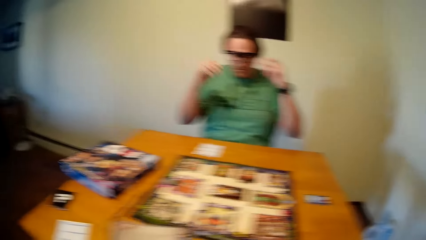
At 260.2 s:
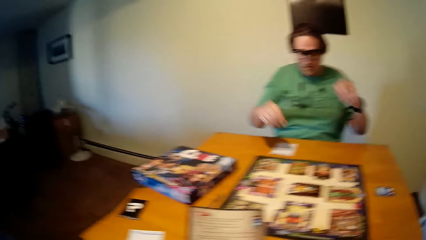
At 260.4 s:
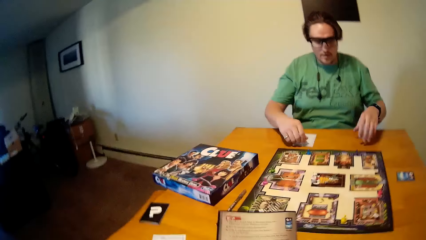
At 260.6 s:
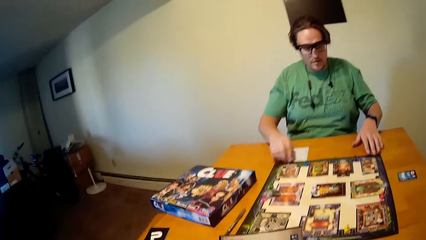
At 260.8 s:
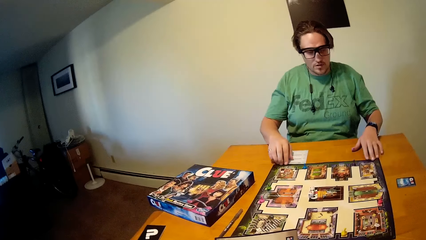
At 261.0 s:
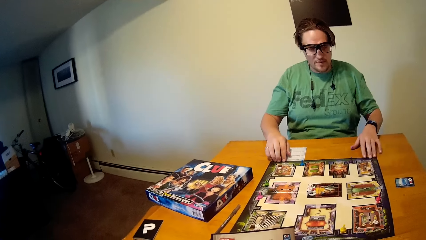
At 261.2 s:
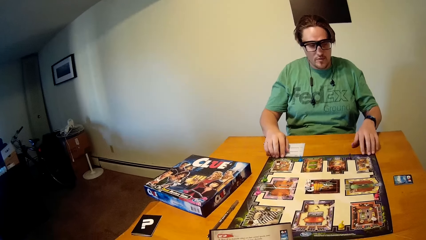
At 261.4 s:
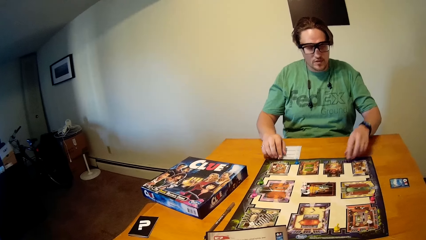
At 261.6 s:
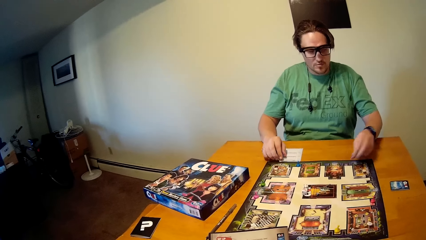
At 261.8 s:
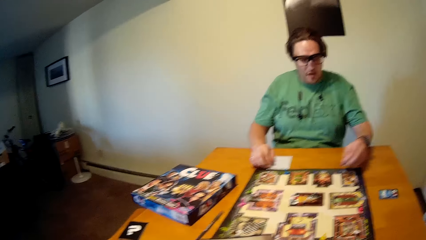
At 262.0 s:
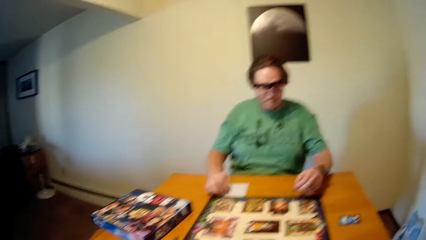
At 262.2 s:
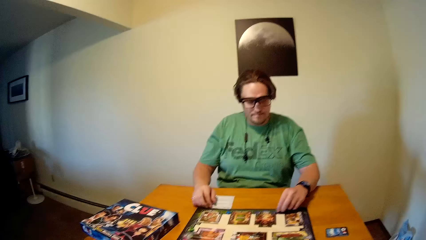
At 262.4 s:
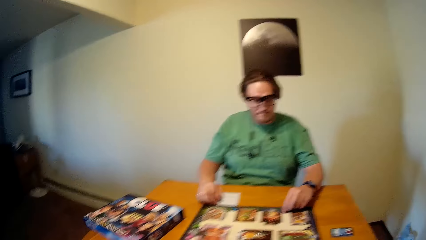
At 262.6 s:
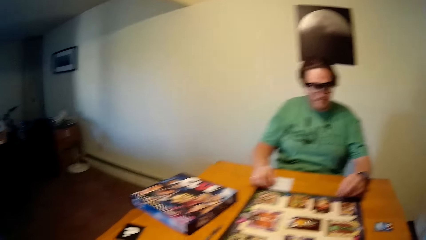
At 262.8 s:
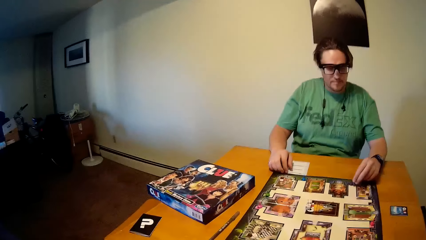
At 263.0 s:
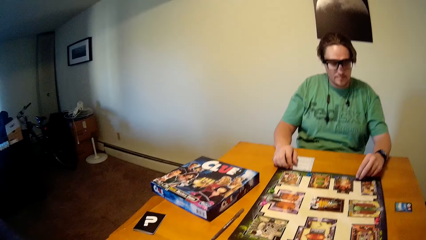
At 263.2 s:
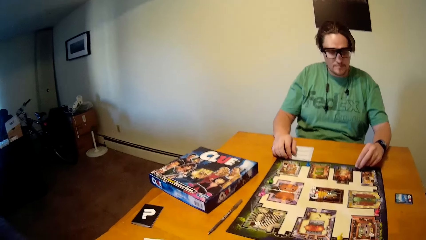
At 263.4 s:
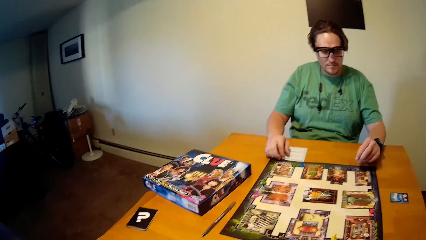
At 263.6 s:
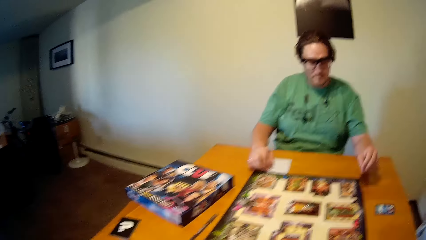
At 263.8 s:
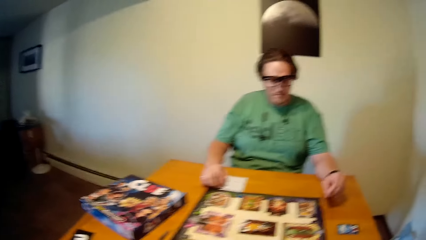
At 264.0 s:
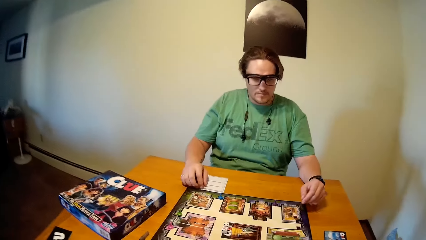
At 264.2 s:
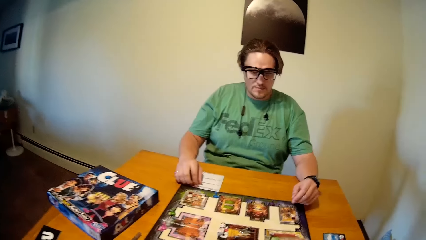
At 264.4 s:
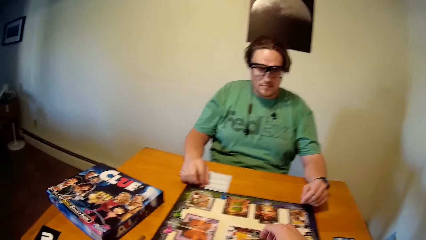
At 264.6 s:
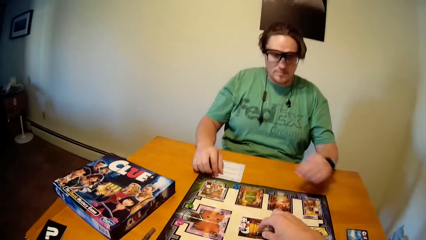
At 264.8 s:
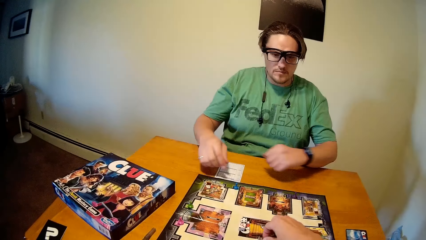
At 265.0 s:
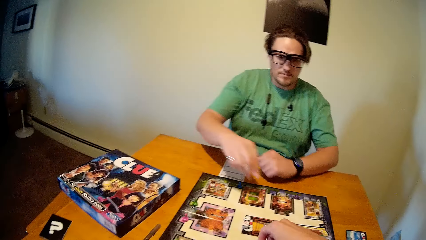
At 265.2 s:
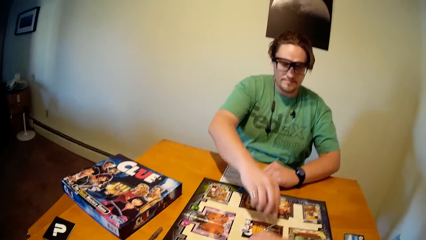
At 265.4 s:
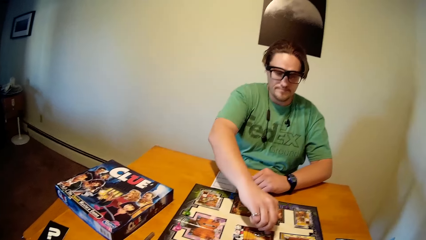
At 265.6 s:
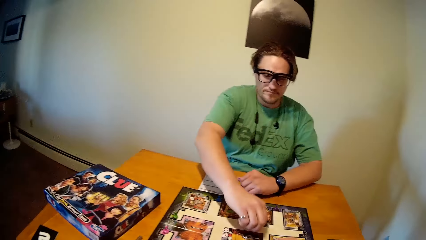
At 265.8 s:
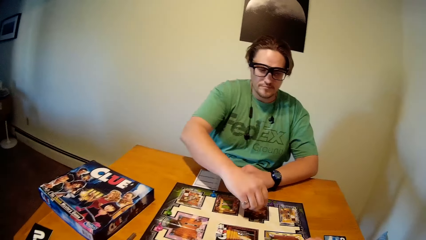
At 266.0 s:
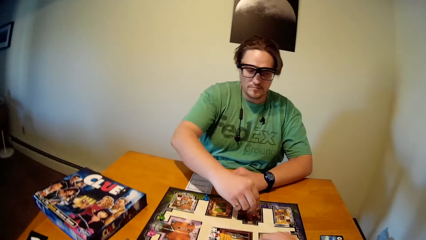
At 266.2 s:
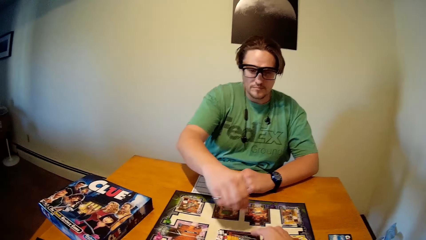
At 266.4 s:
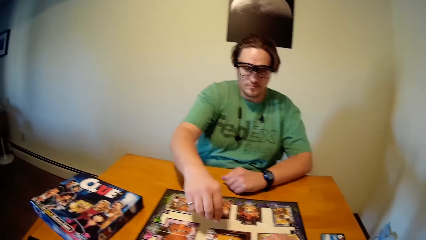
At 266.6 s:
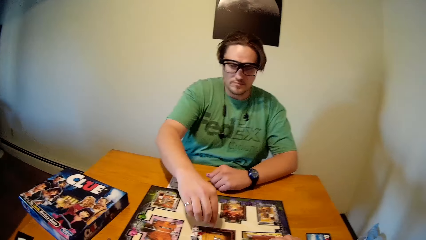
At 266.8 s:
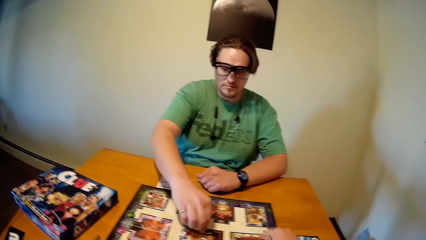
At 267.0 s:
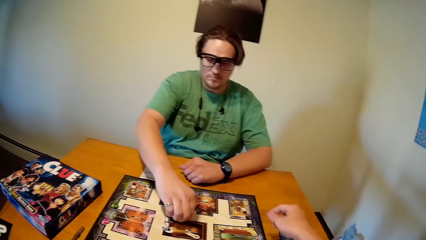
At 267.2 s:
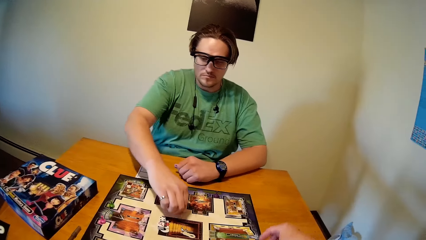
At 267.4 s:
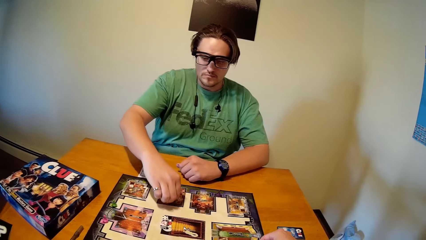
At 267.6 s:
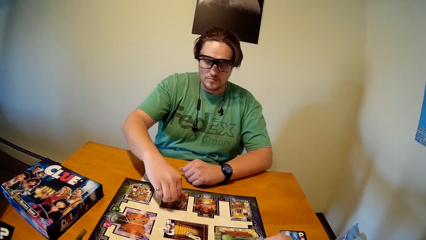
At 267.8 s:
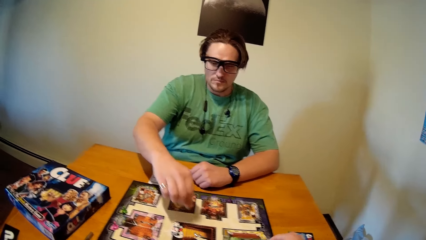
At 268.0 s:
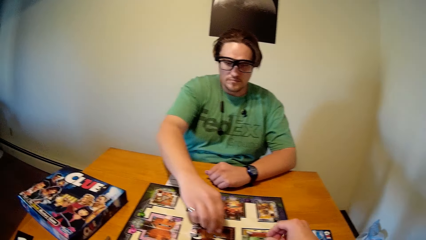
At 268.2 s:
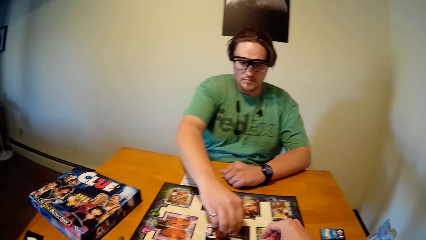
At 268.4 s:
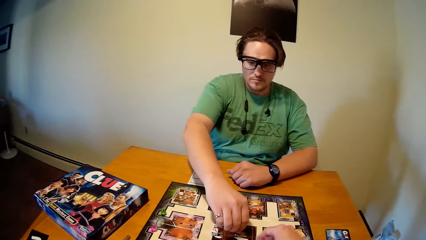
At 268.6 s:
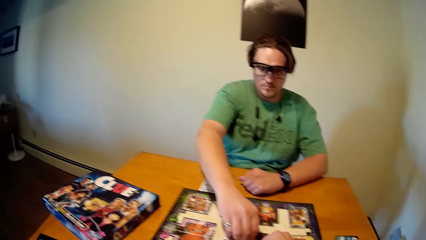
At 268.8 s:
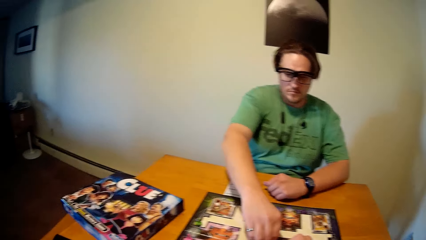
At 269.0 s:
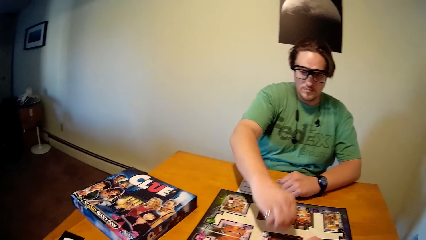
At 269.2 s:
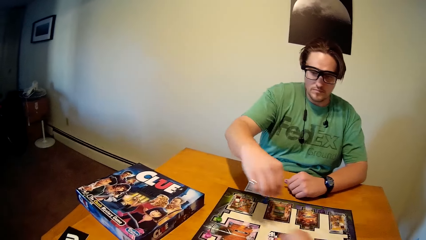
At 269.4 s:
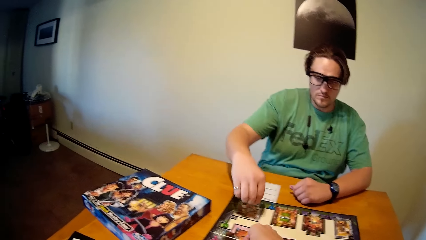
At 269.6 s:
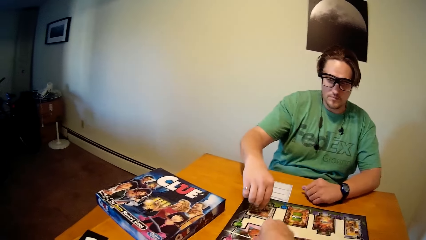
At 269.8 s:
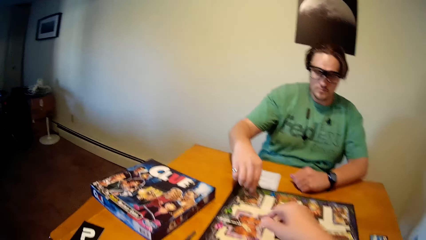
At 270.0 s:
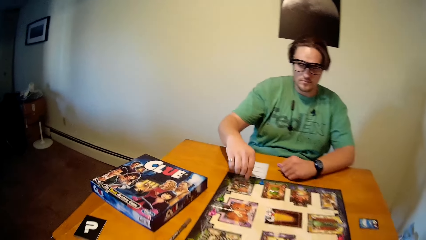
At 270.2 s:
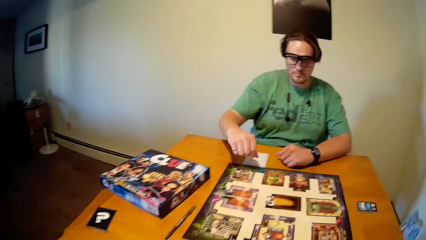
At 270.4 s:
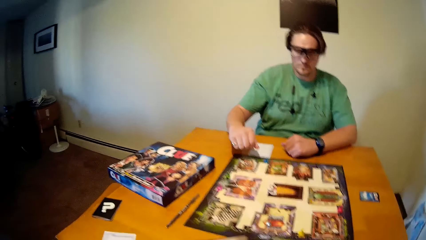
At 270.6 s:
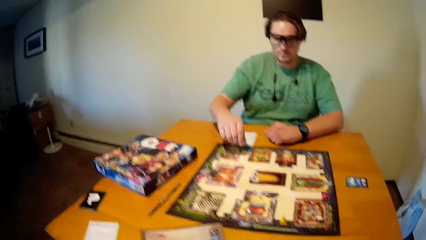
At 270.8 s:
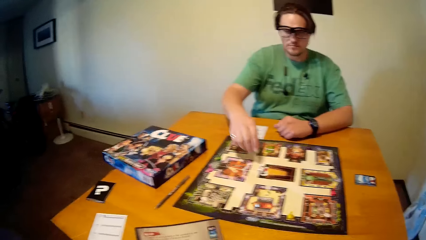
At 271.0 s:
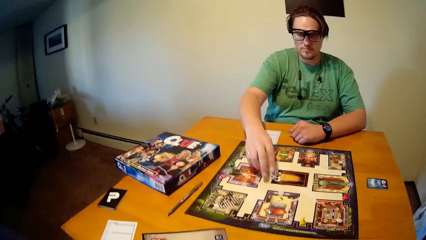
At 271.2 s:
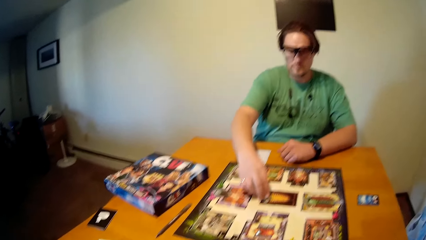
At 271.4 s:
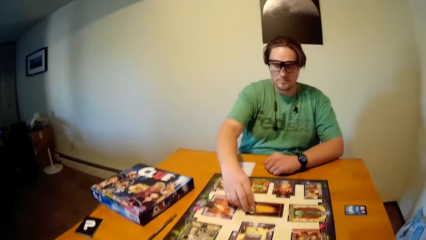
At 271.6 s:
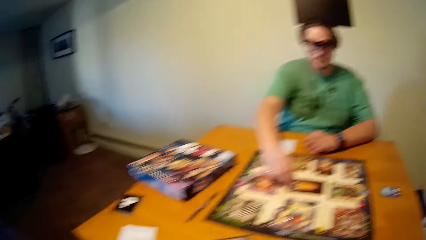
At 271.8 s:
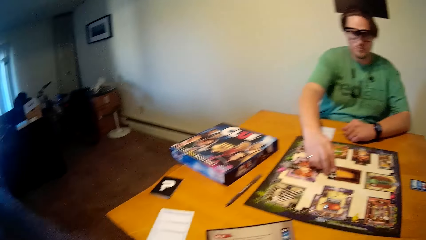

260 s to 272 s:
The camera wearer picks up the game instructions menu on the table with both hands. He moves a miniature toy on the game board with his right hand. The man moves a miniature toy or the dice on the game board with his right hand. The camera wearer moves the miniature toy or dice on the game board with his right hand. The man moves the miniature toy on the game board with his right hand. He does so again. The camera wearer moves the miniature toy on the game board with his right hand.

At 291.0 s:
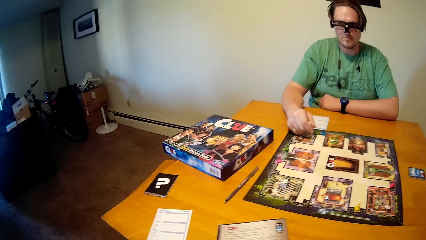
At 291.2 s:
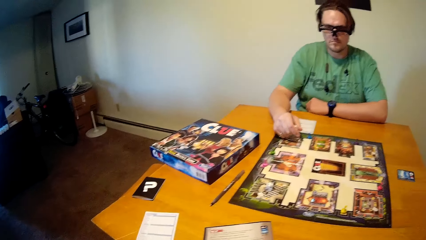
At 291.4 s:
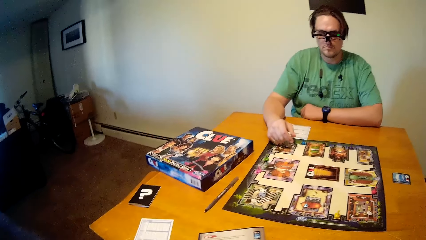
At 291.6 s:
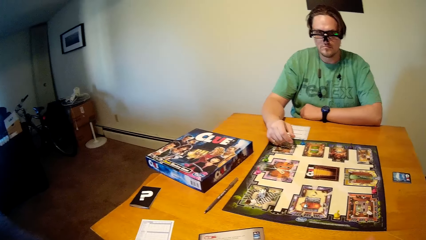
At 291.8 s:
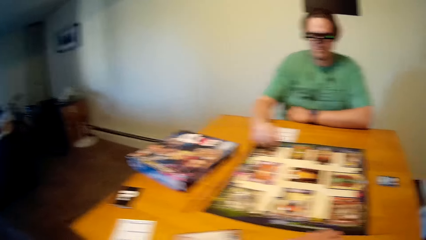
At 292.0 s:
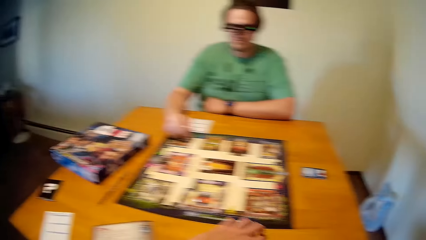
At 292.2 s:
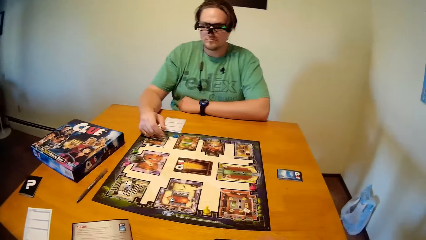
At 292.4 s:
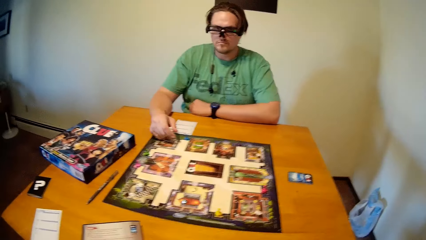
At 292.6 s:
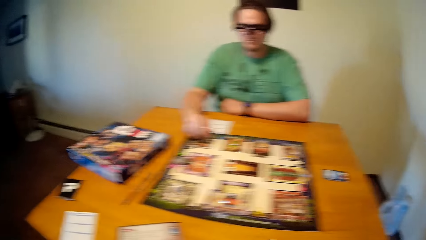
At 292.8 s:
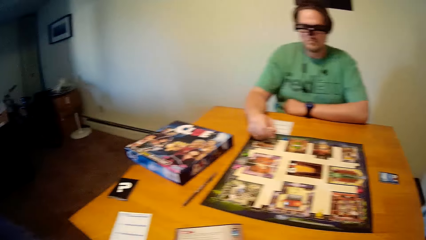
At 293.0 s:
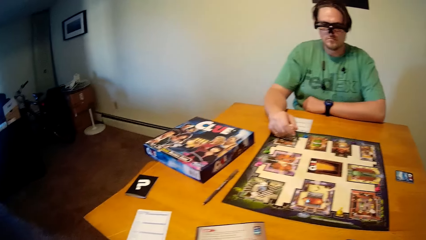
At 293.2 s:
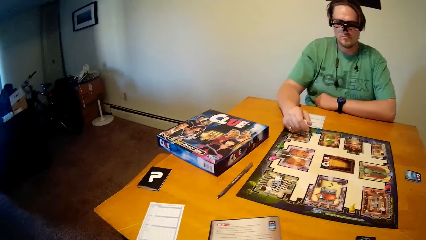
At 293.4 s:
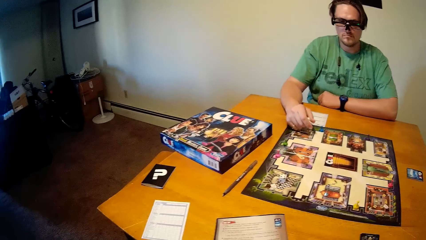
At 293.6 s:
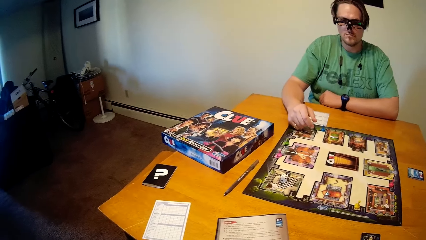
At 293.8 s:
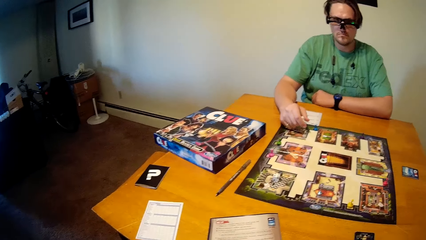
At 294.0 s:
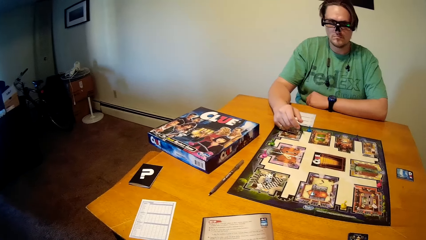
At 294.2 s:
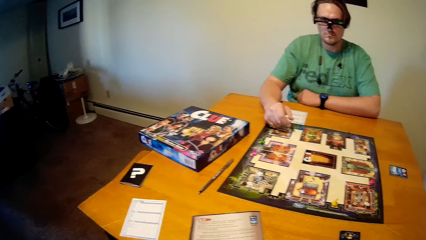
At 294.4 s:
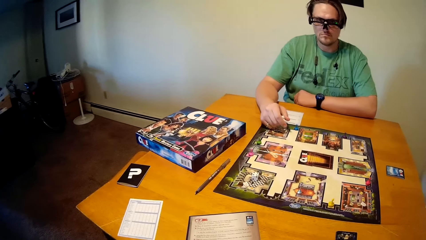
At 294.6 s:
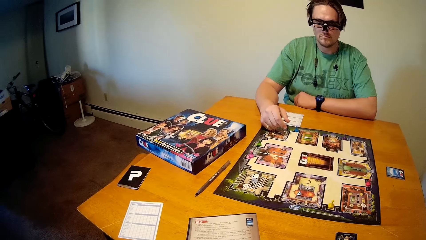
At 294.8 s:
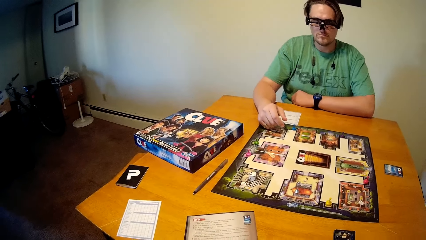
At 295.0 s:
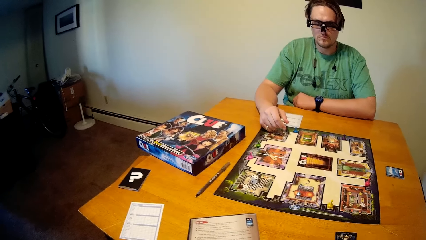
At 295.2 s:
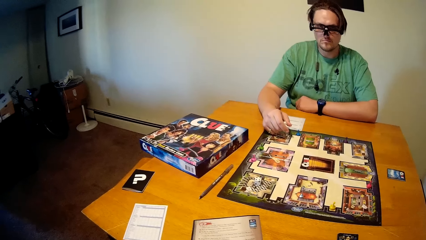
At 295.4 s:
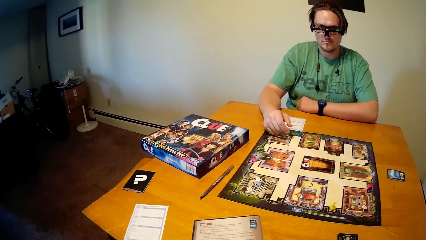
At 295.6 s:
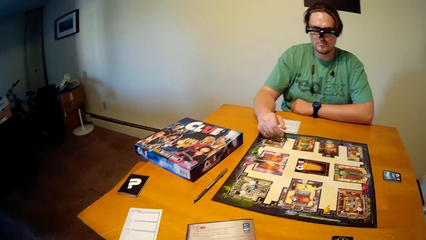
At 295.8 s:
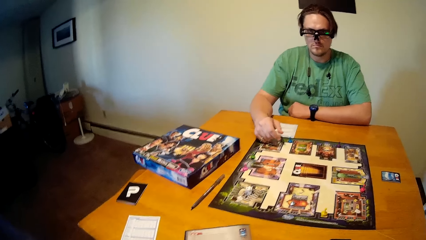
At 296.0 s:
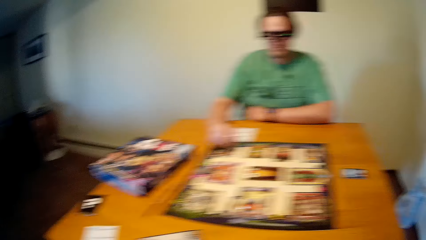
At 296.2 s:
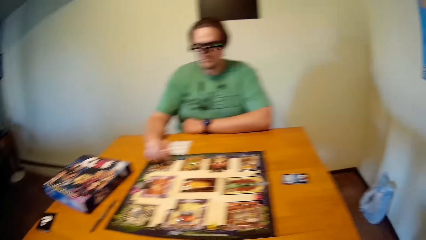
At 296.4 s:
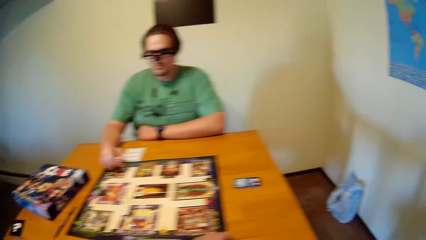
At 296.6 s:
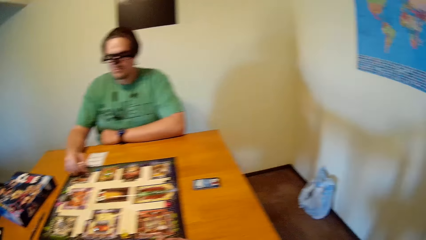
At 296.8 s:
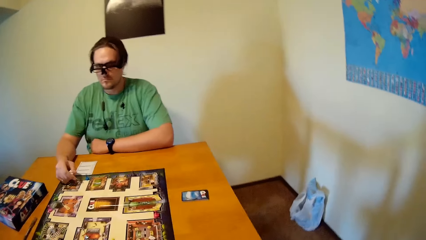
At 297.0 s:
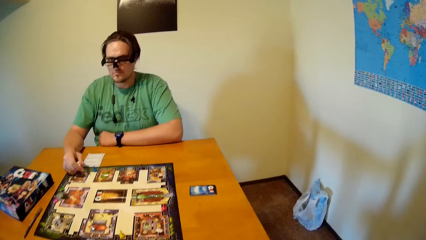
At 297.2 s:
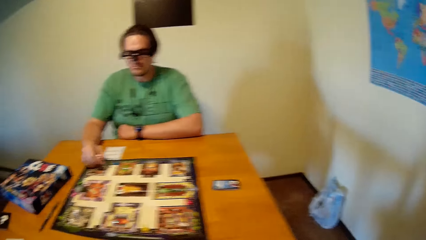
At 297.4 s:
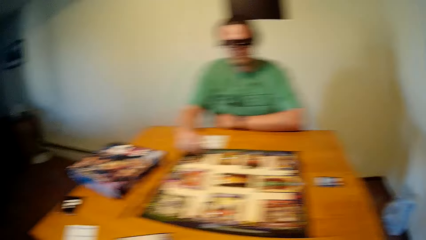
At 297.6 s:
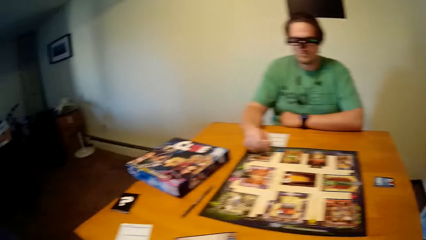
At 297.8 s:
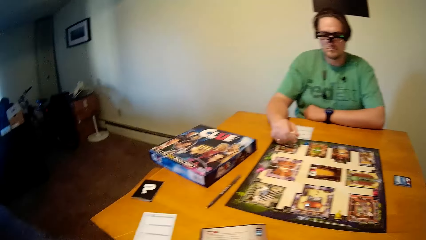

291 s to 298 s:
The camera wearer places game cards on the table with his left hand. He looks around the house.
